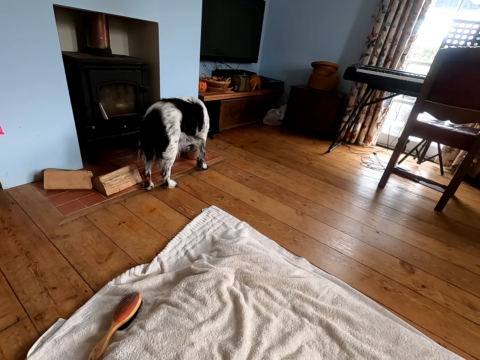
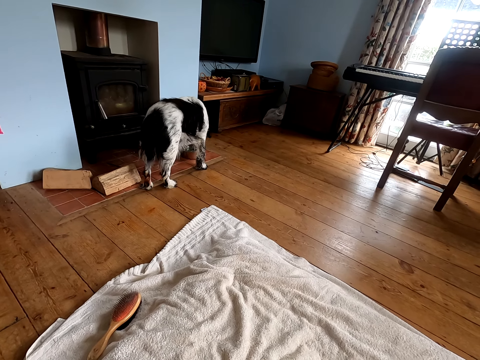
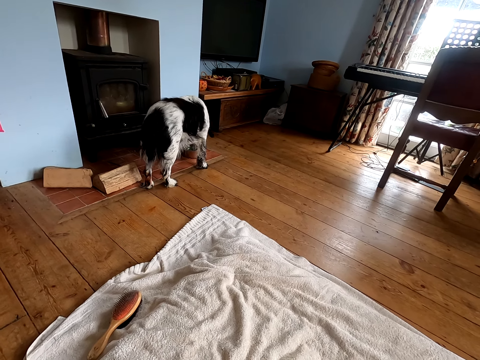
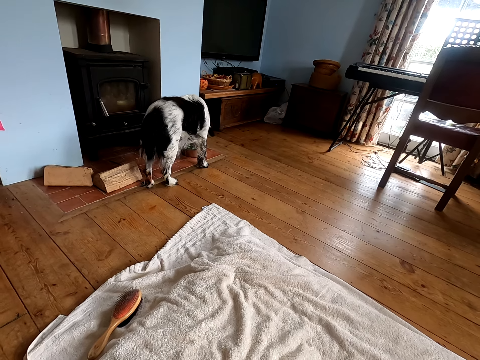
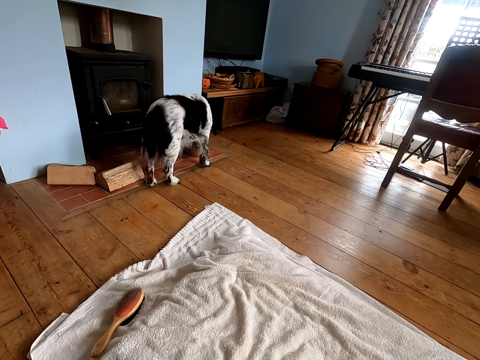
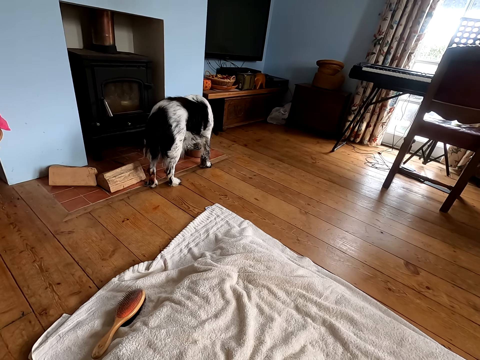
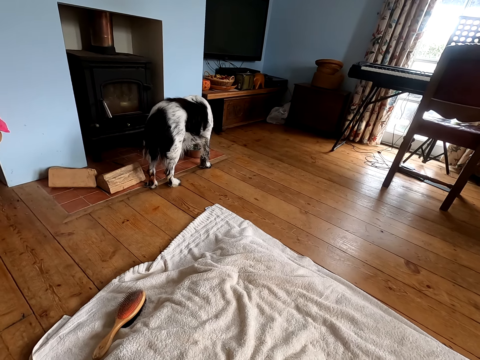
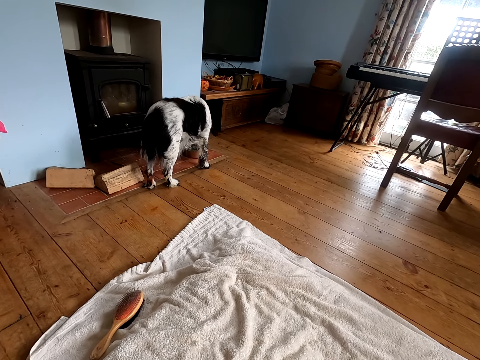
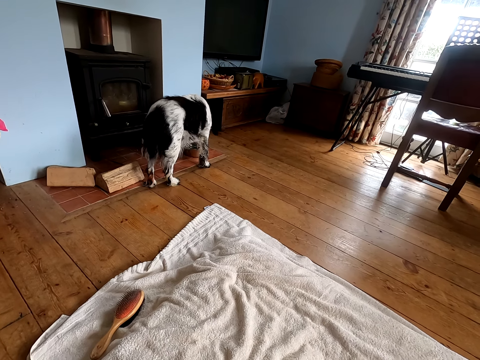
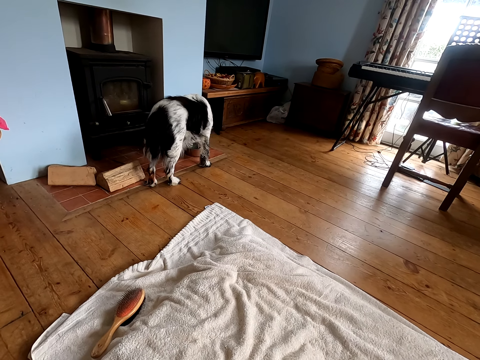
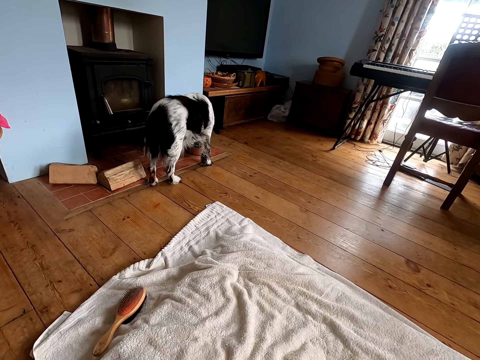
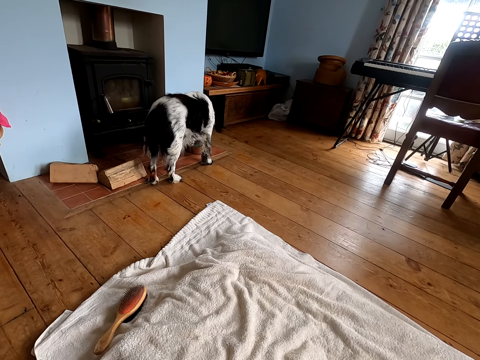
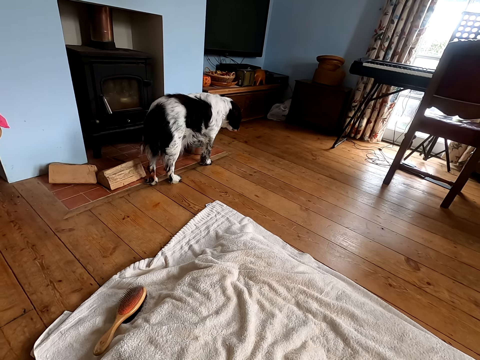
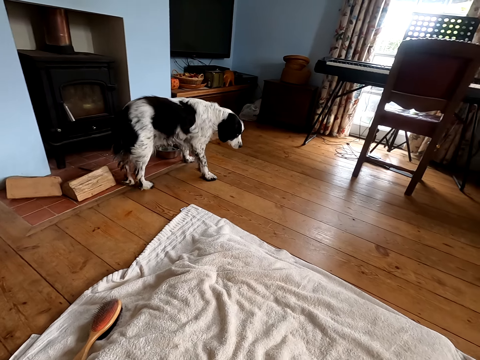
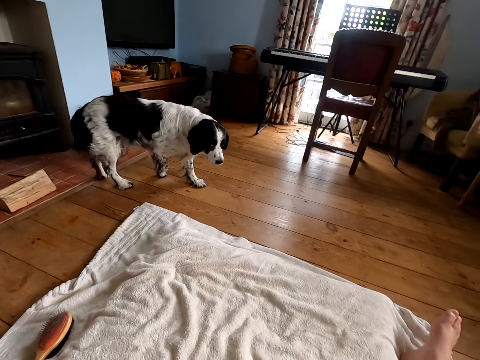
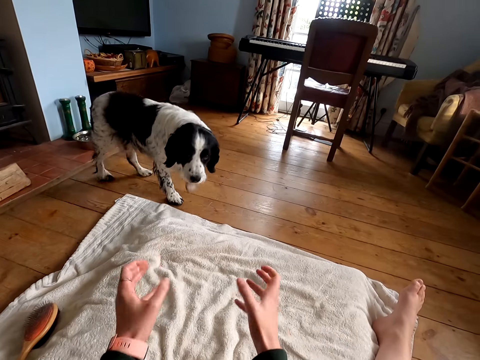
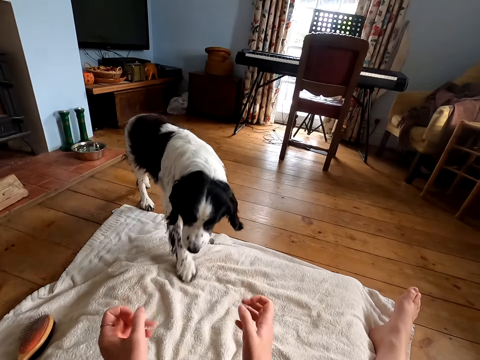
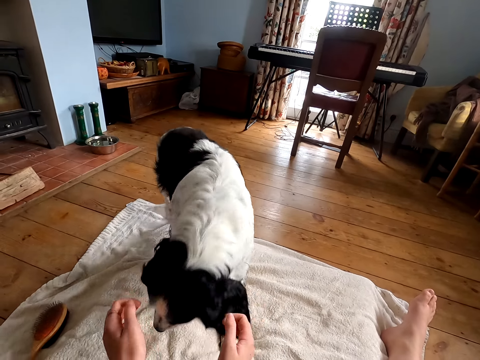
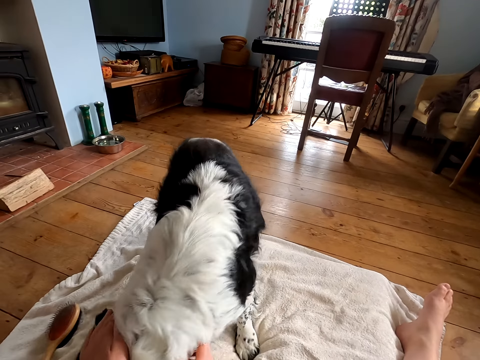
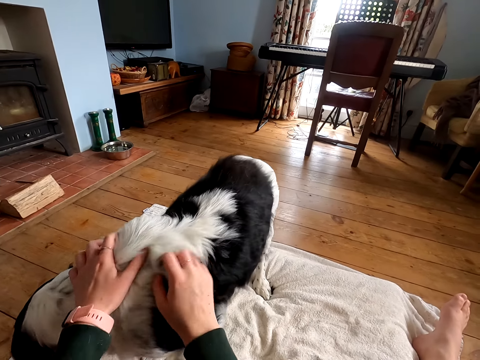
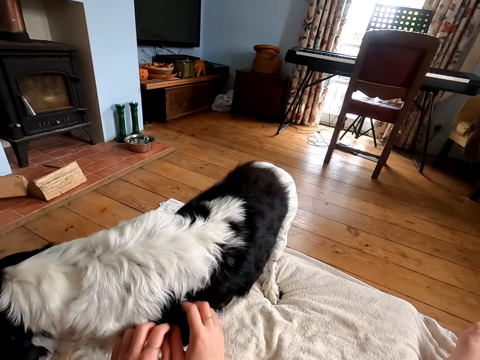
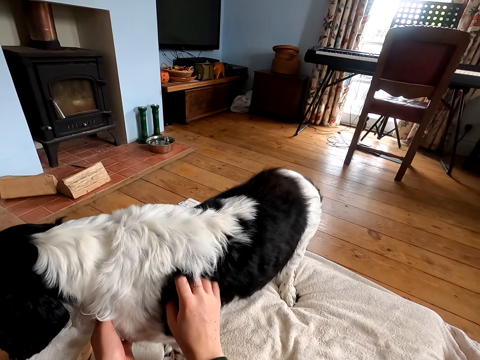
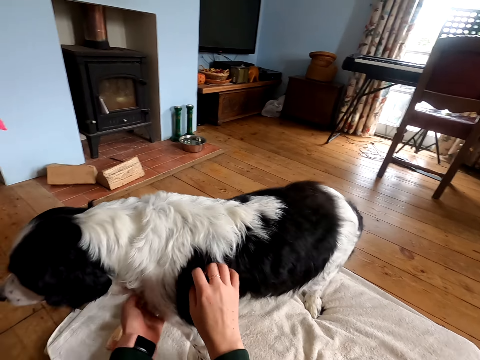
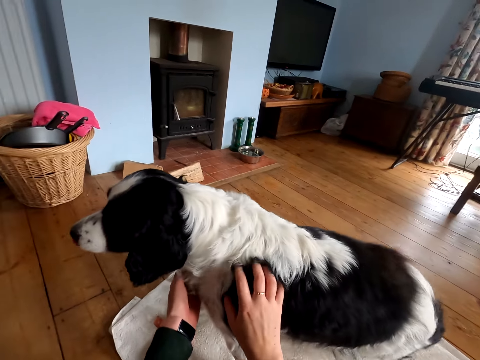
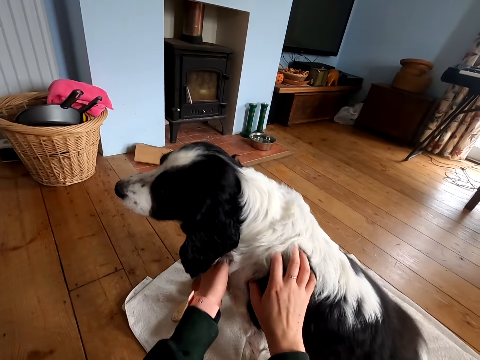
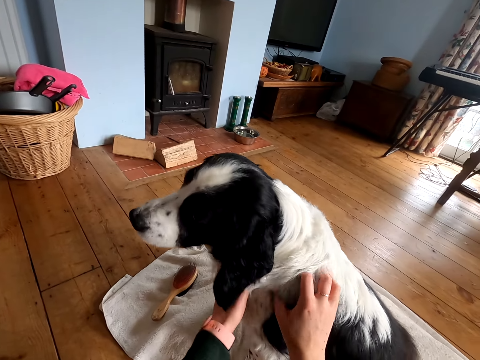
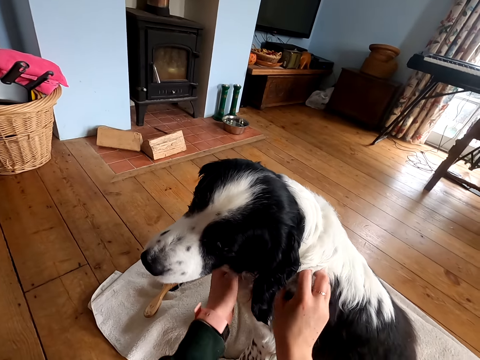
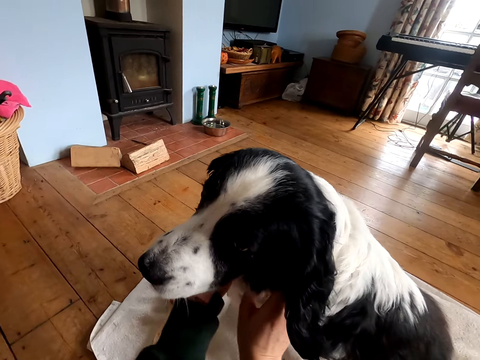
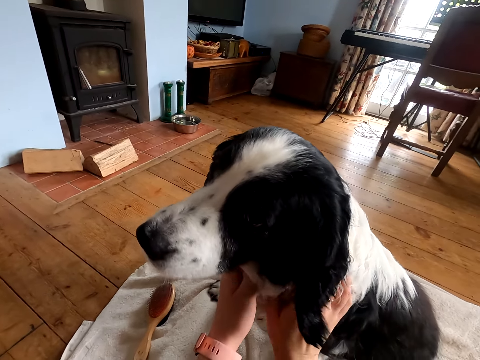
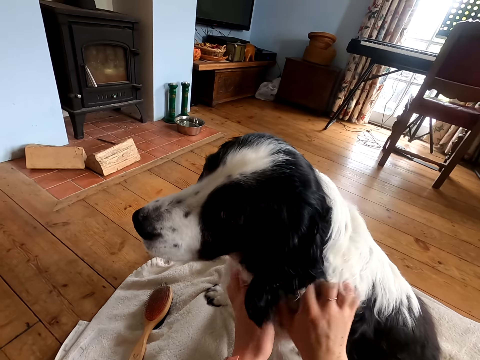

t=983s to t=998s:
The camera wearer shakes hands. They touch the dog fur. They massage the dog.

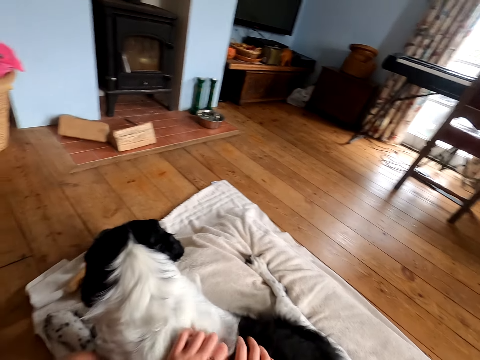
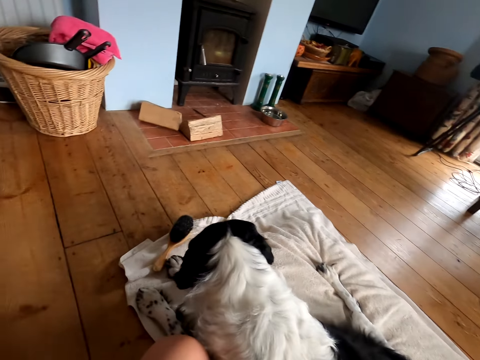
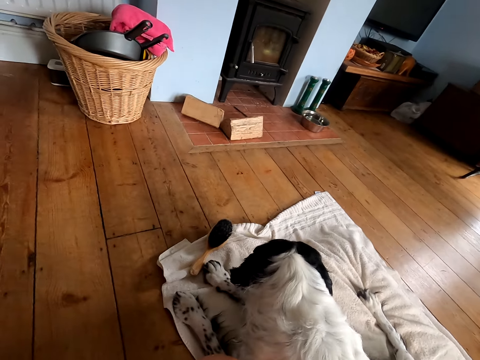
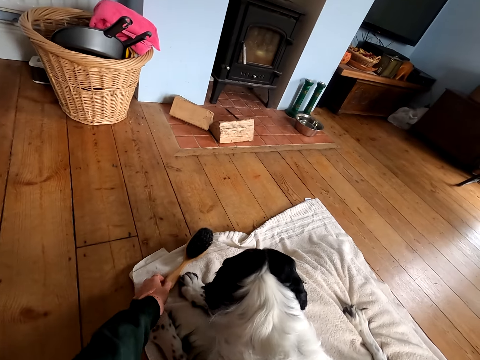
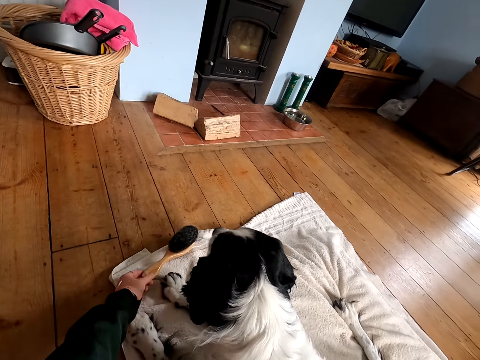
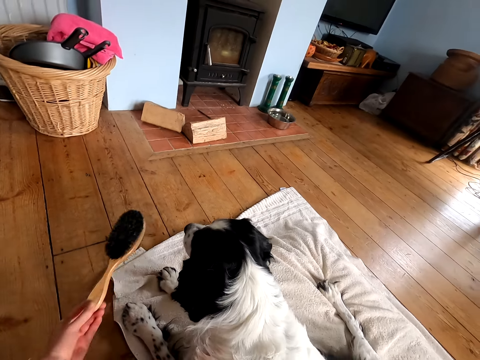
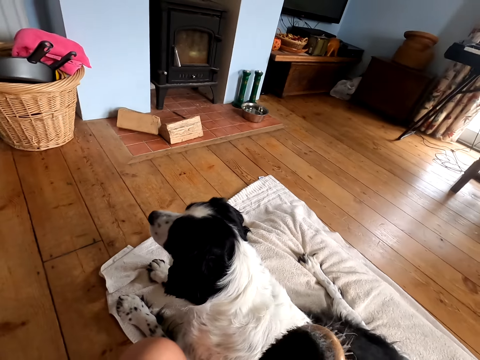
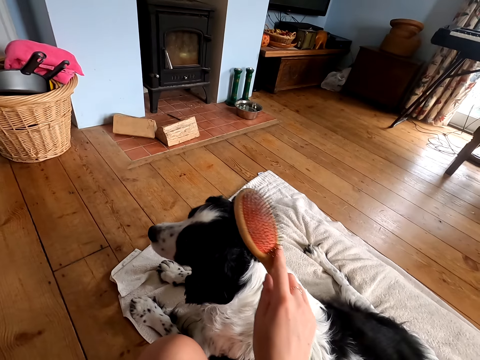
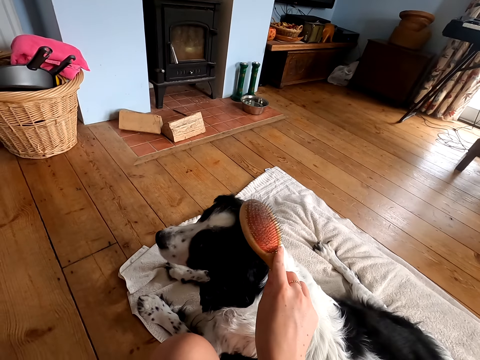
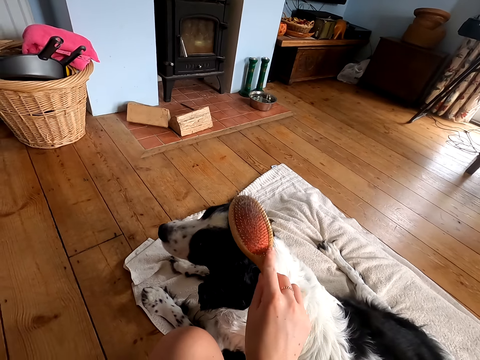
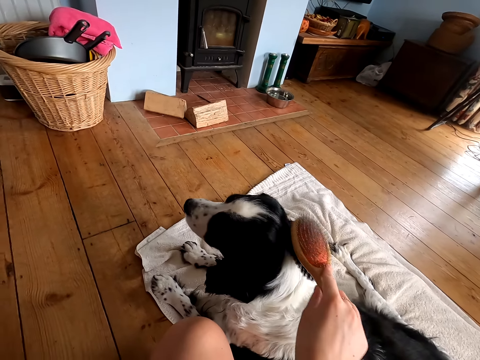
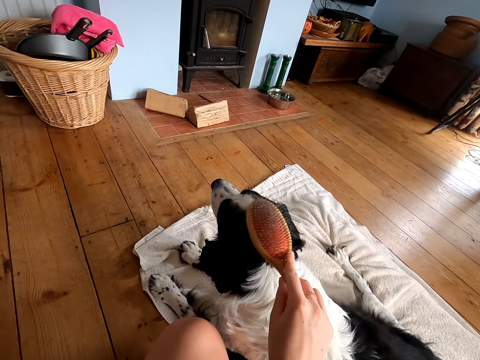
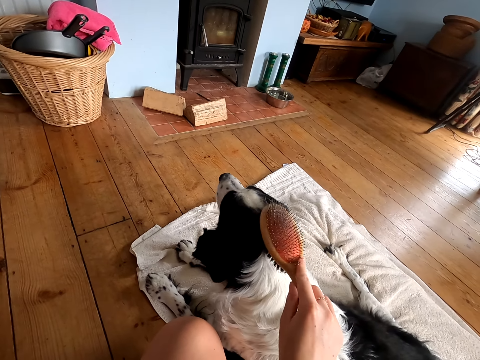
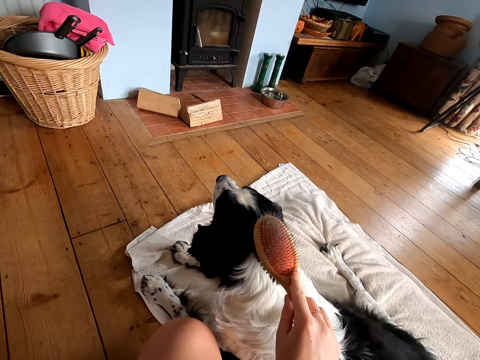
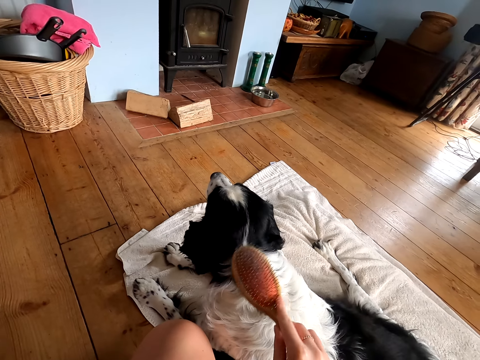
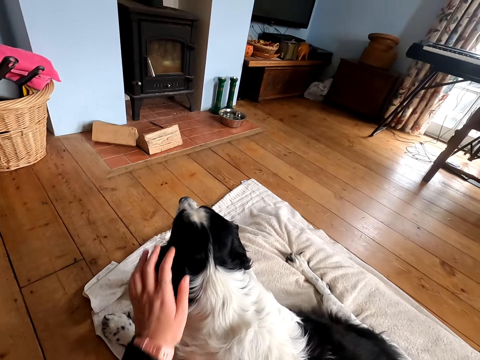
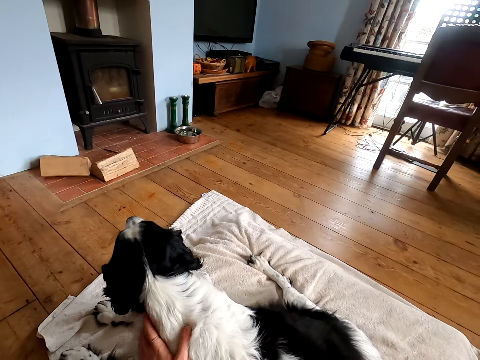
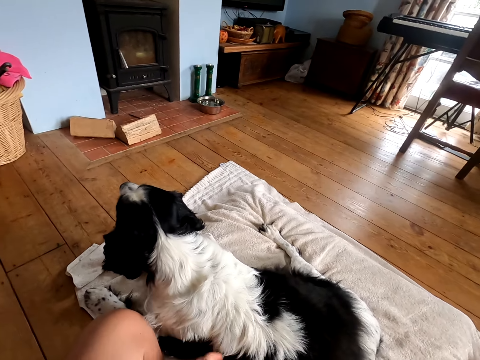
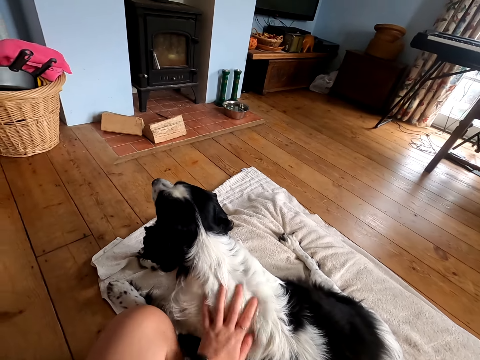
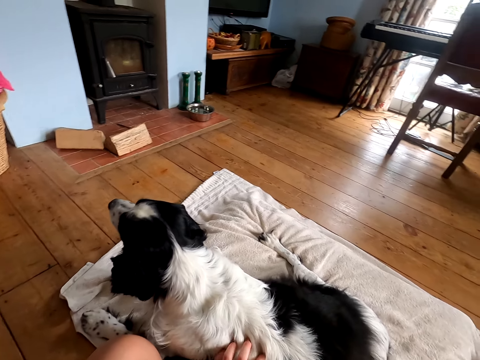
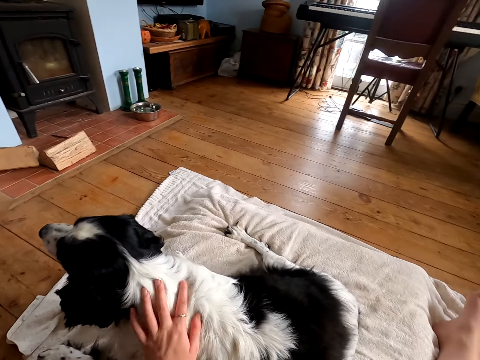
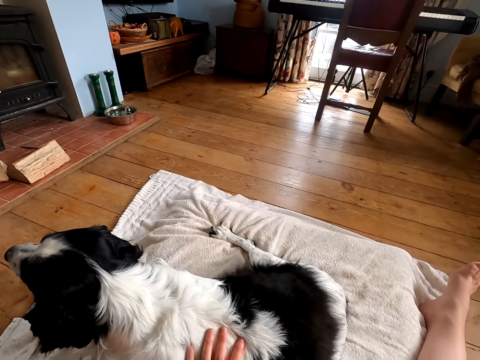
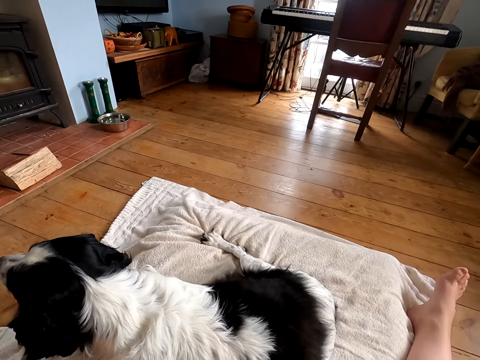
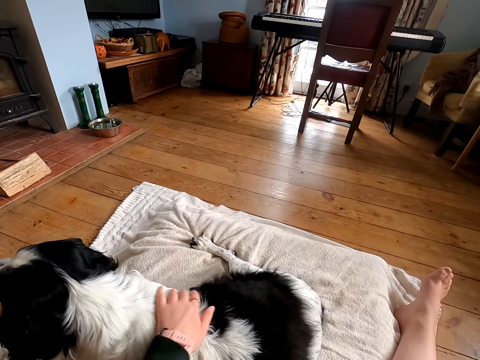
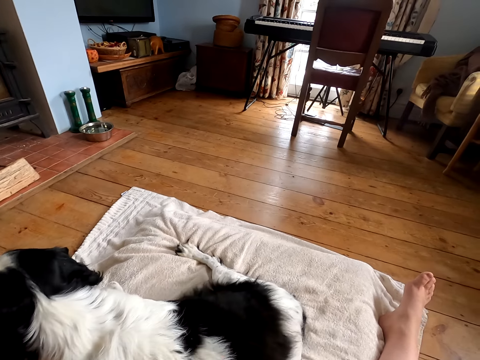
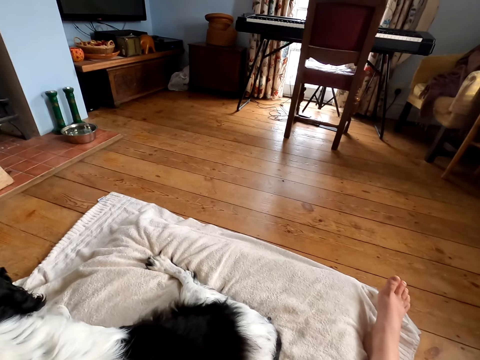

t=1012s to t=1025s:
The camera wearer takes the comb from the mattress. They comb the dog fur. They massage the dog.
